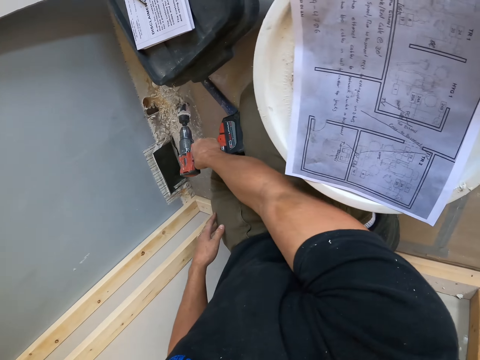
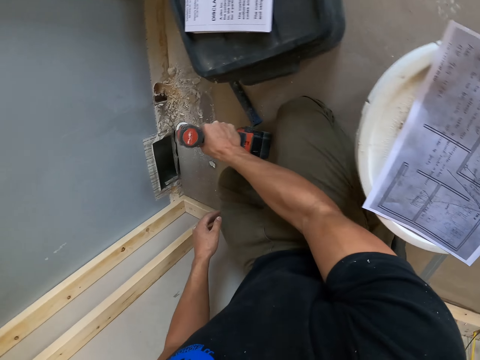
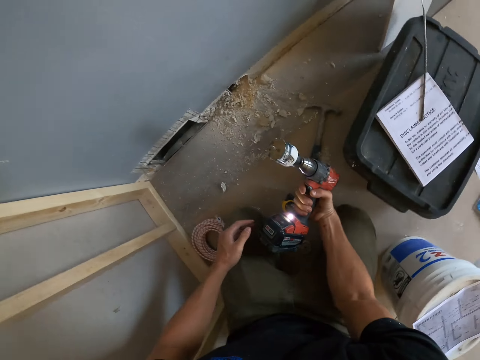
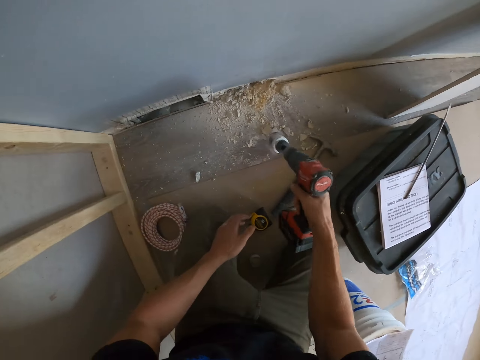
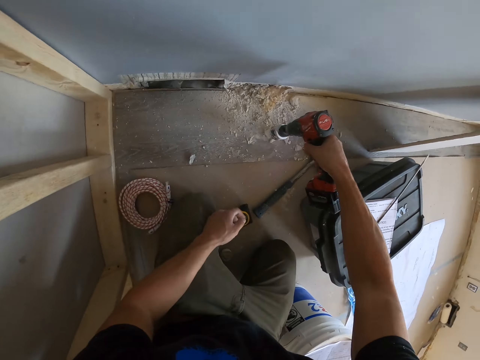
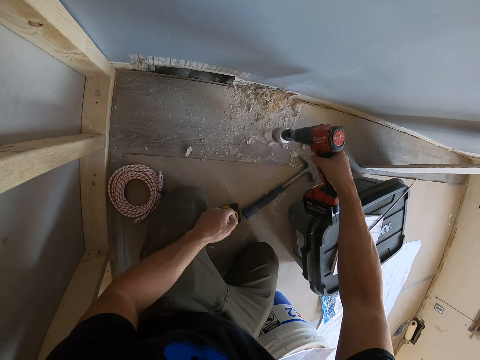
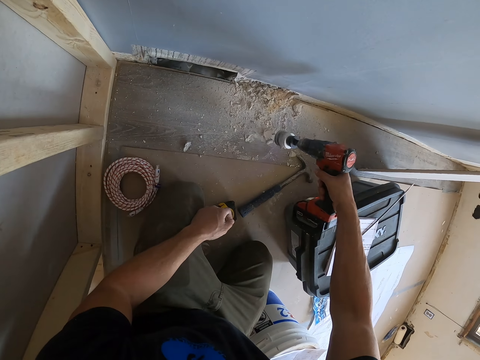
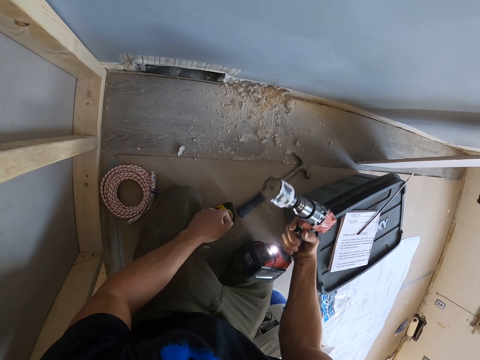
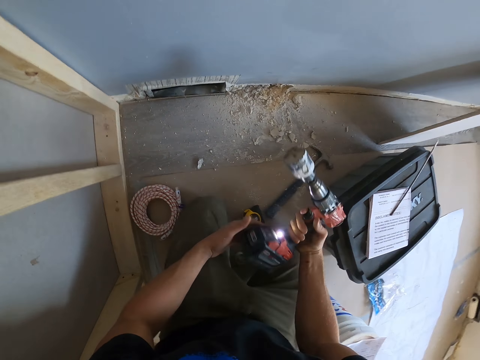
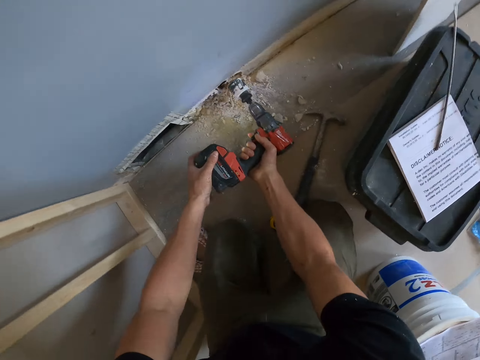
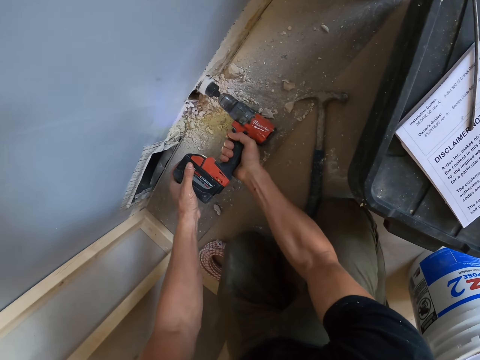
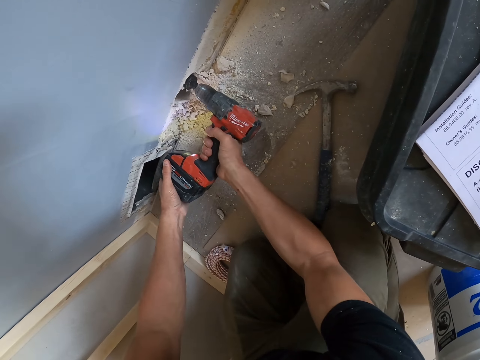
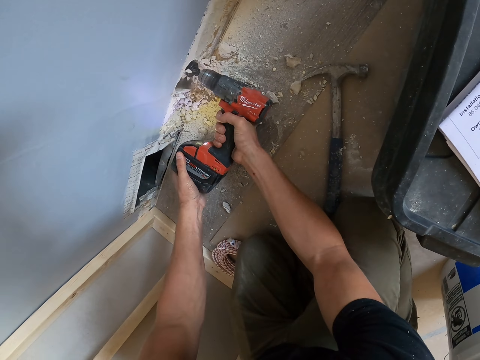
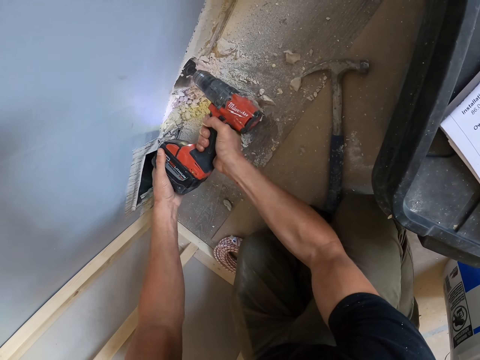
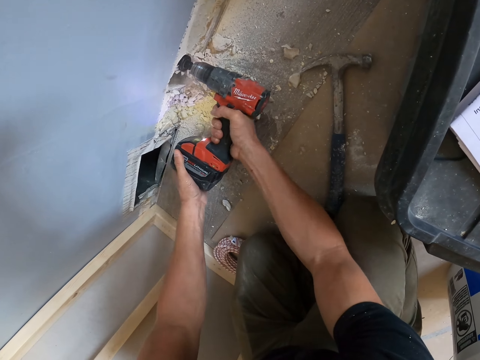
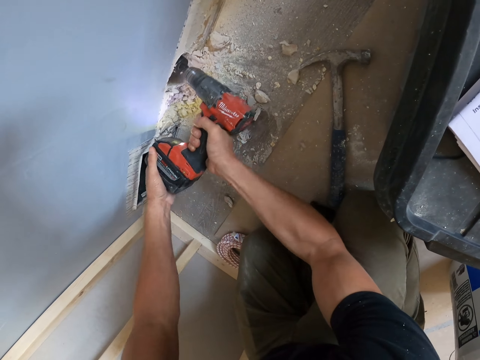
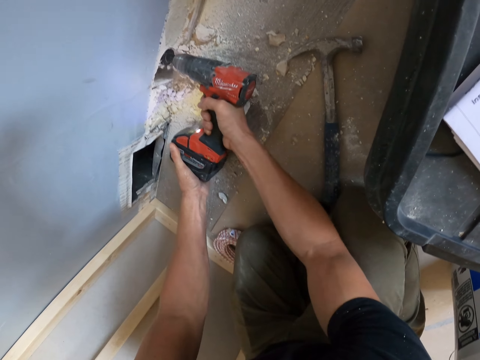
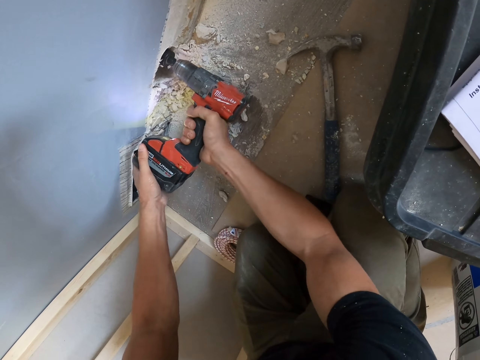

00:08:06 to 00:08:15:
The camera wearer stops drilling on the wall with the hand drill. They turn on the gun. They grind on the wall. They drill on the wall with the hand drill.

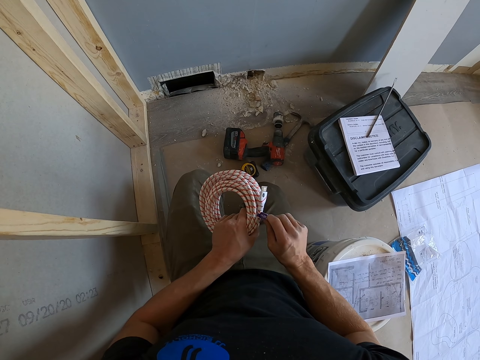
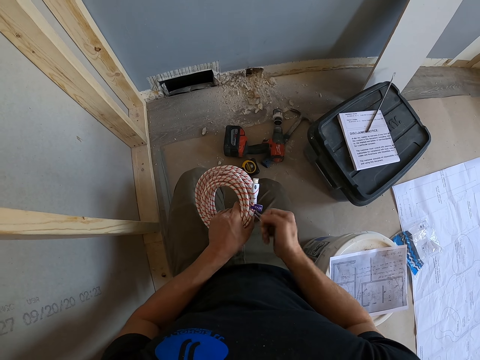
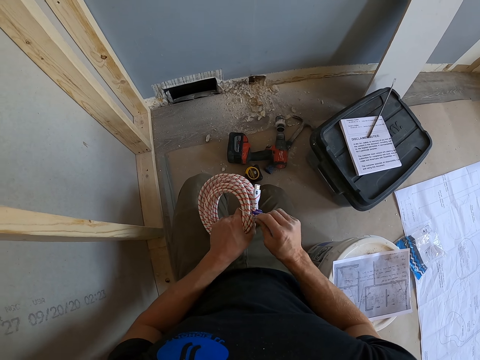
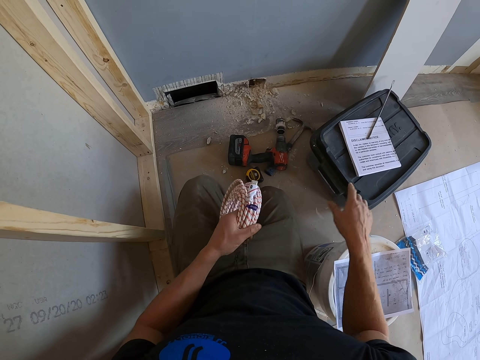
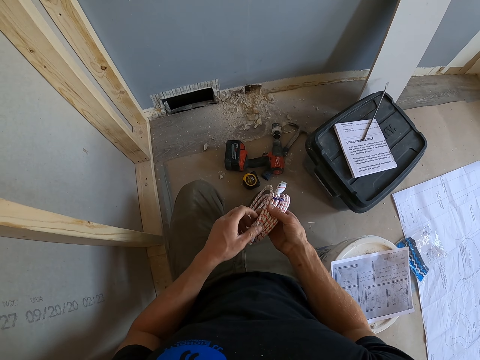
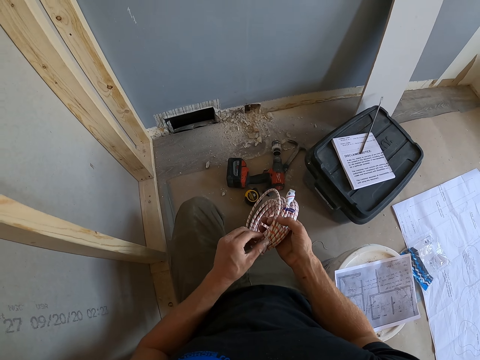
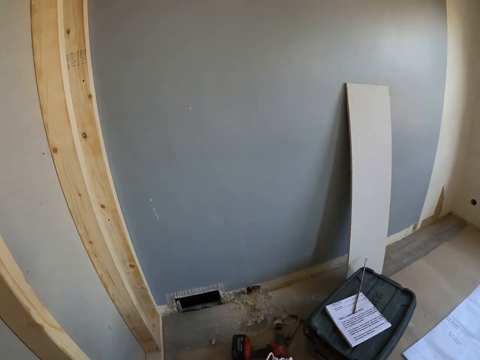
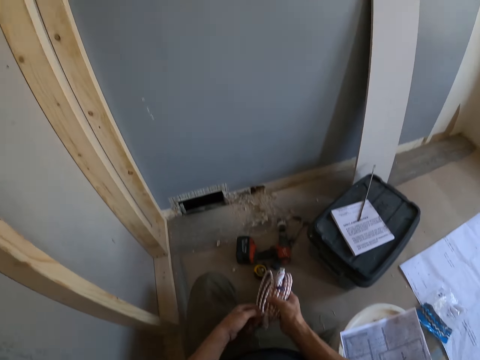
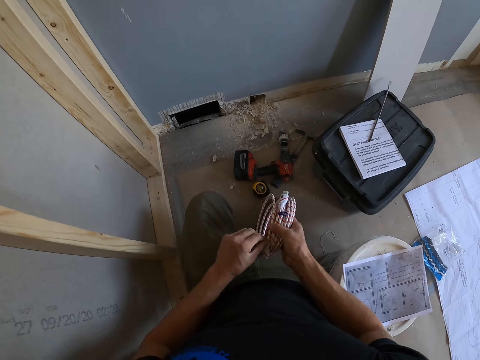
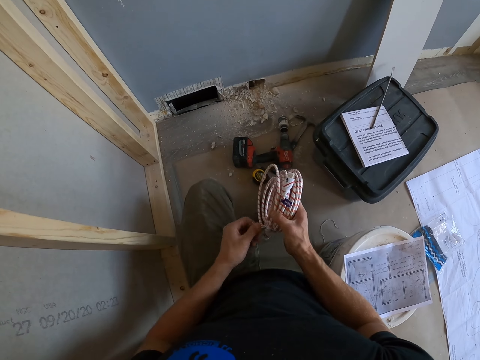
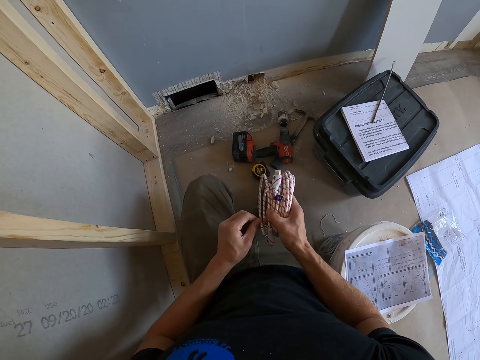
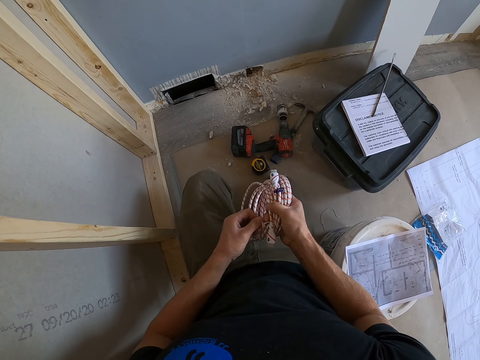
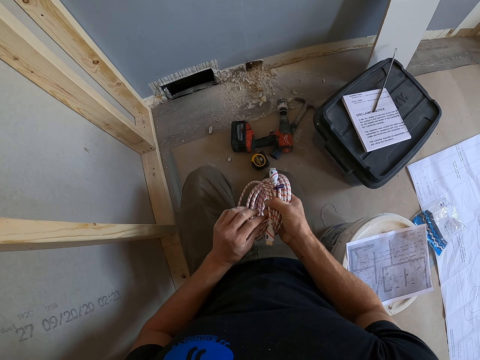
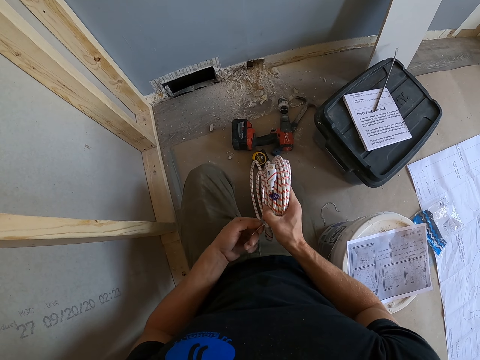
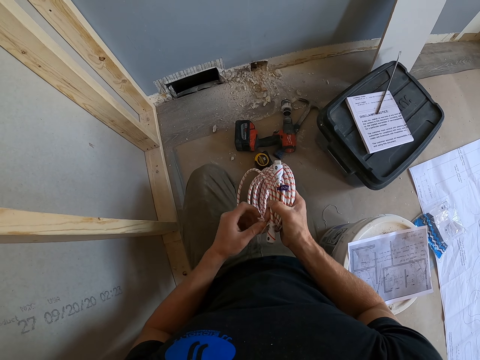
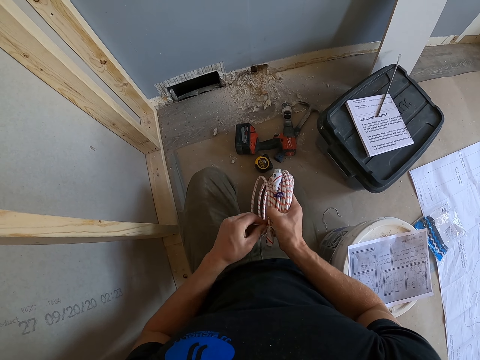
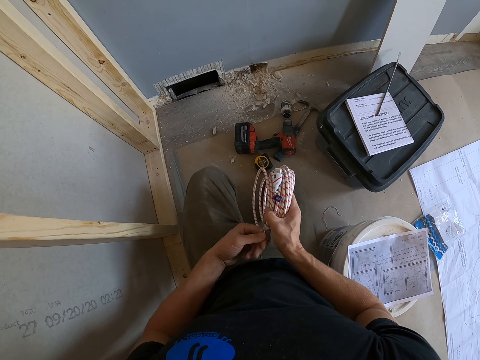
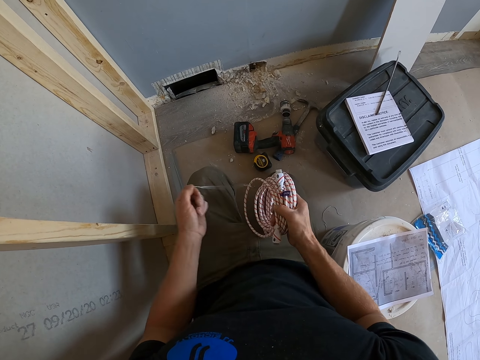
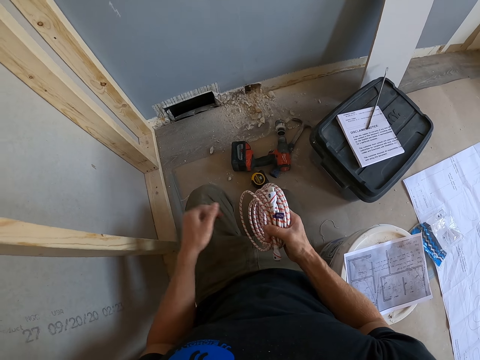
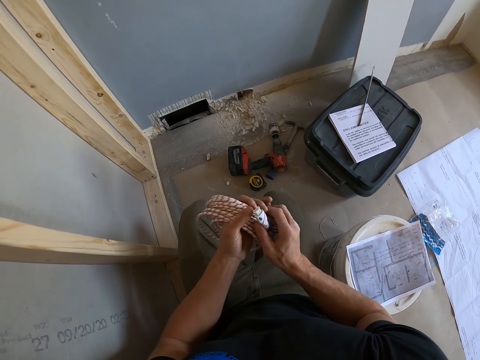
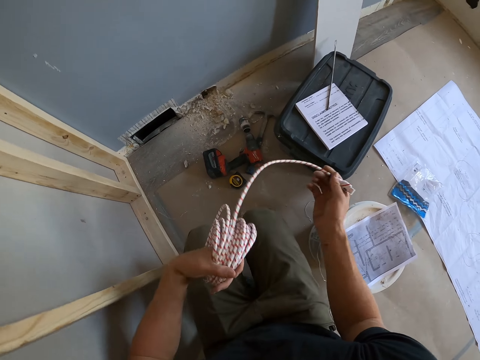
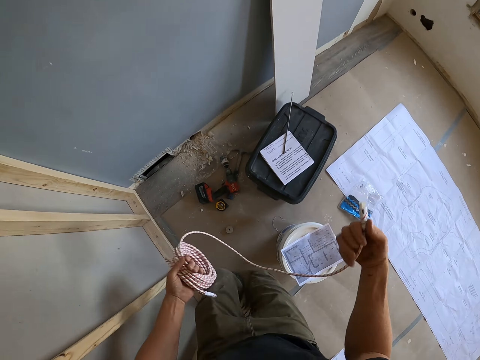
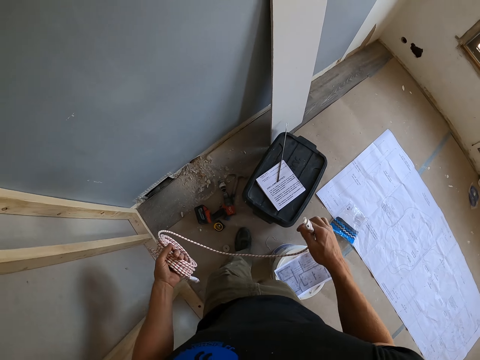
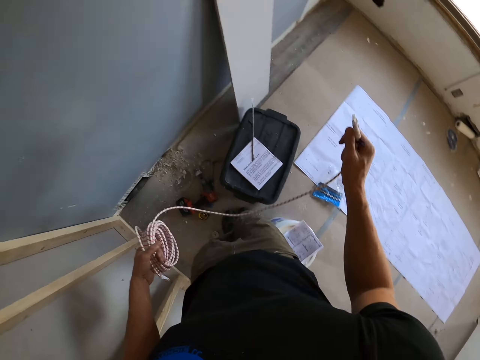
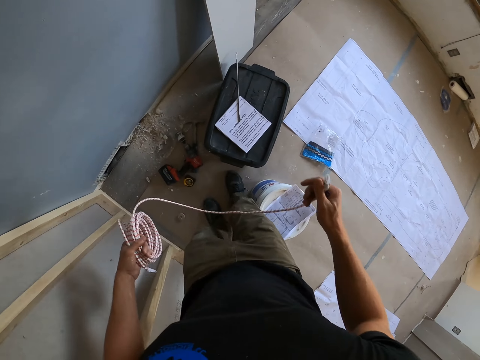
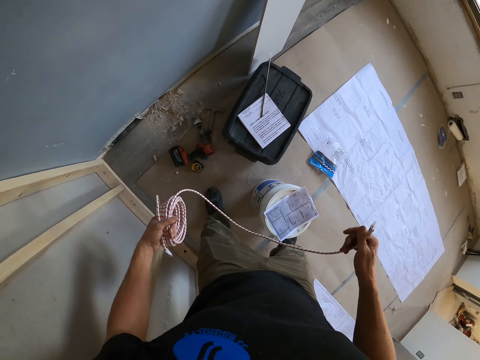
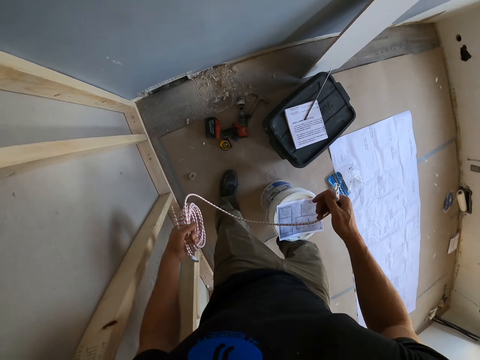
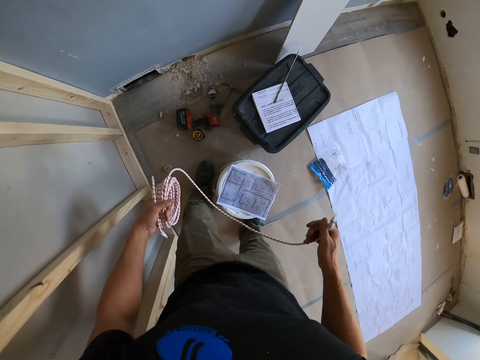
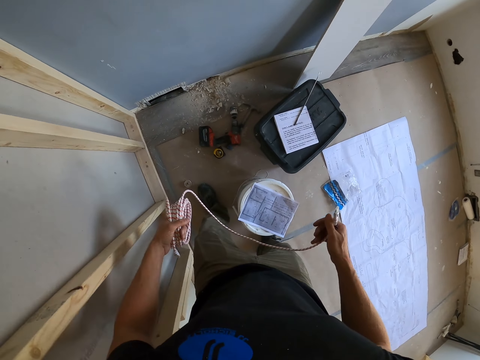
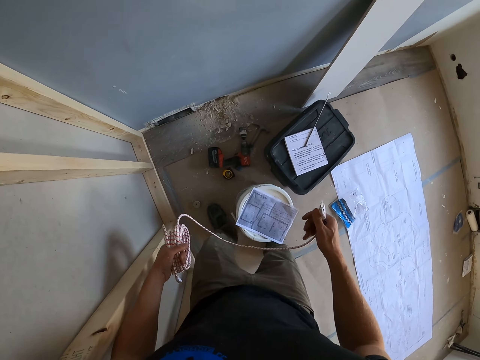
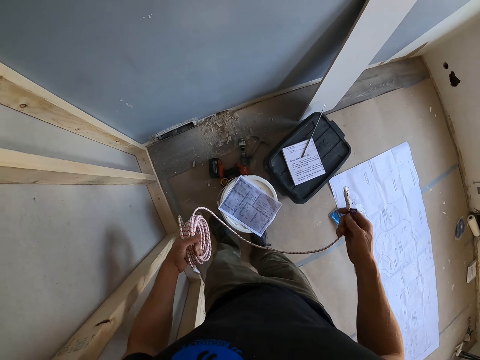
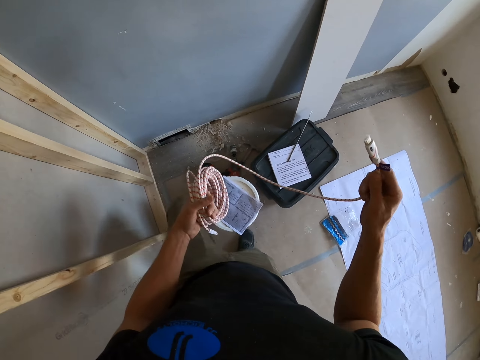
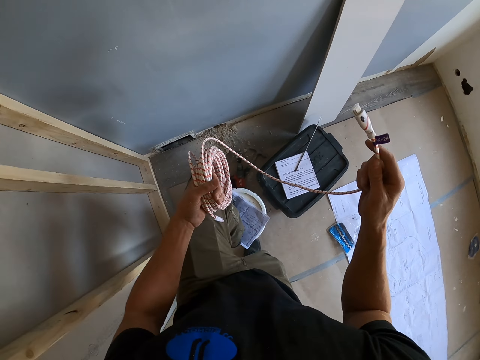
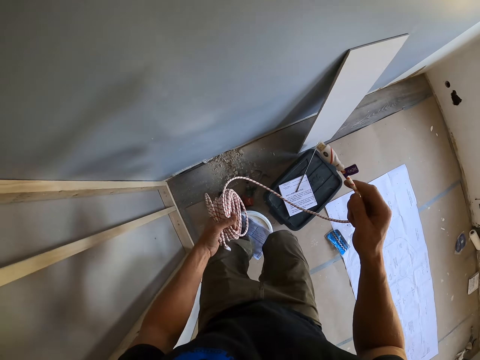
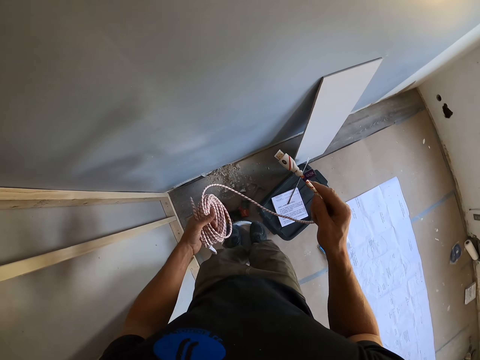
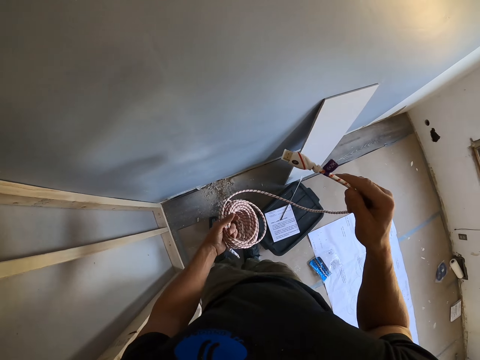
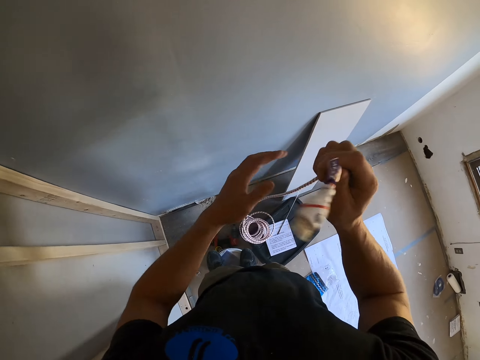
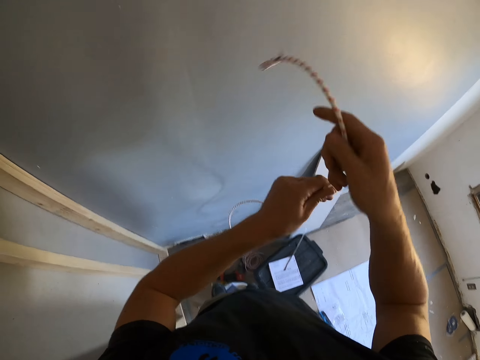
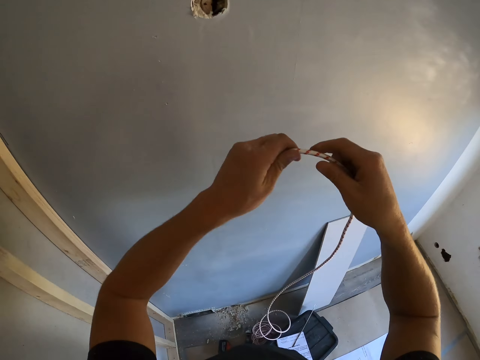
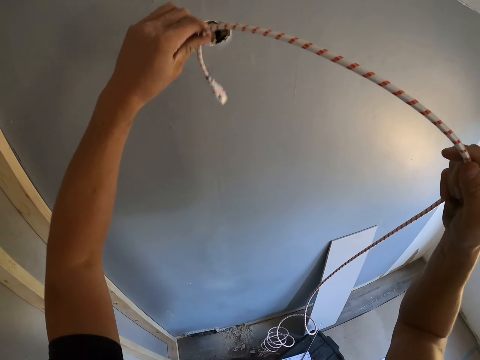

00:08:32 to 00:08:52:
The camera wearer throws the thread or wire on the floor. He unties a wire on the cable. He throws the thread on the floor again. He pulls the cable wire and straightens the cable. He pushes a bucket with his leg. He steps on the bucket.
